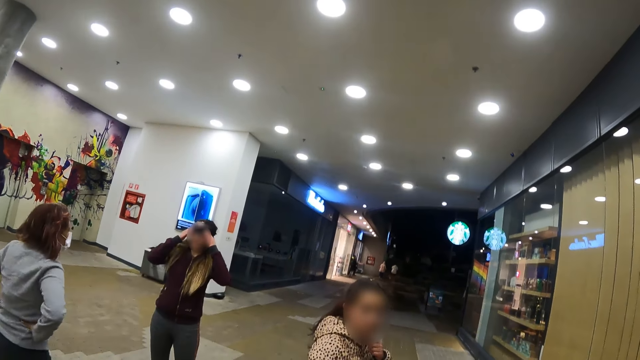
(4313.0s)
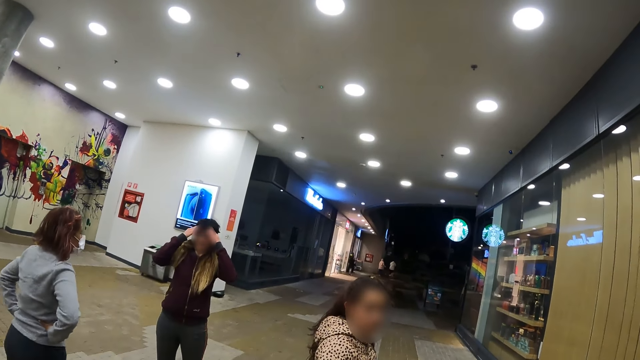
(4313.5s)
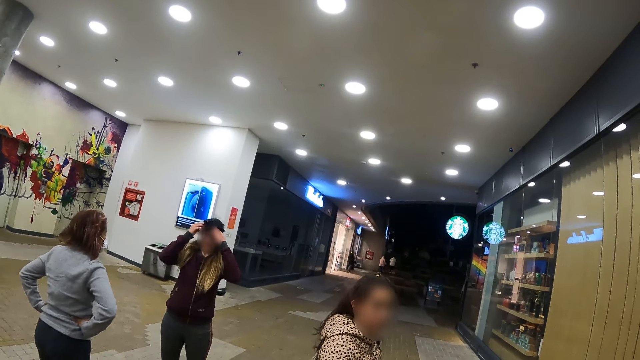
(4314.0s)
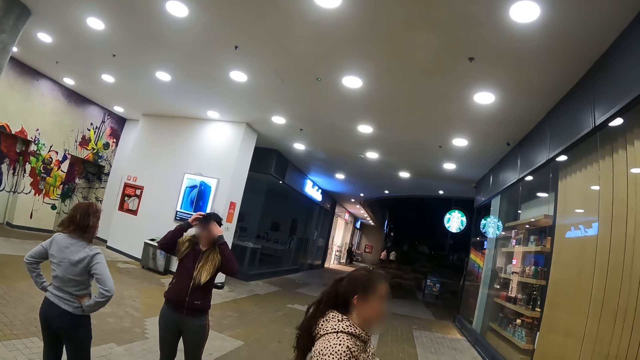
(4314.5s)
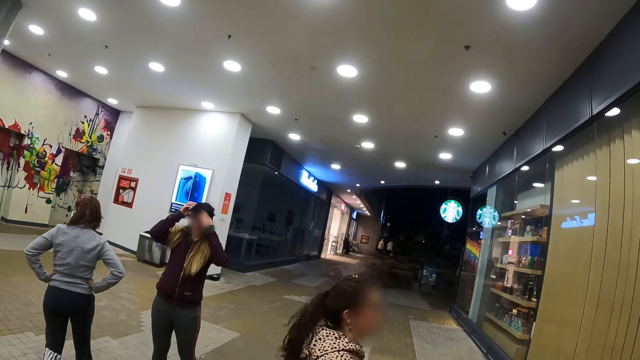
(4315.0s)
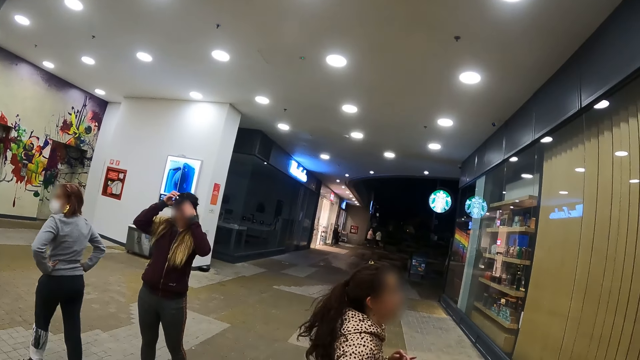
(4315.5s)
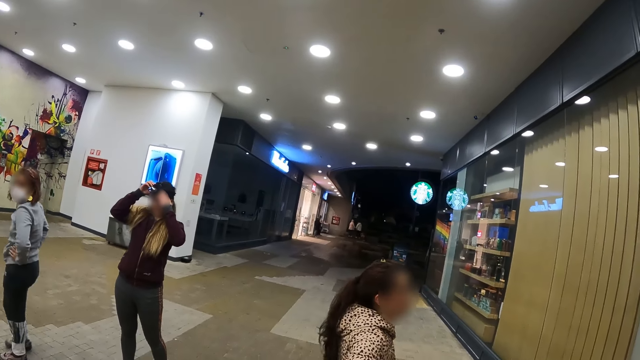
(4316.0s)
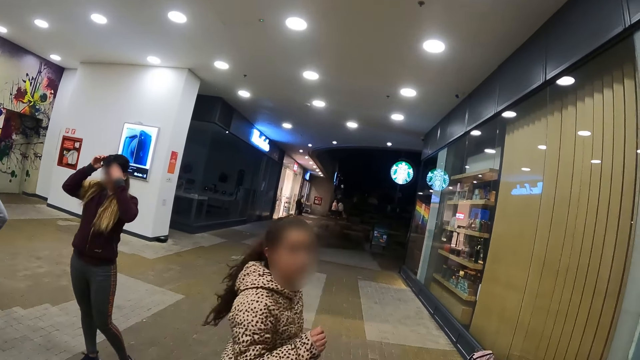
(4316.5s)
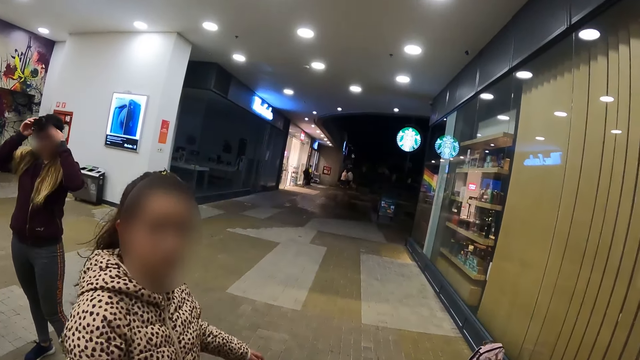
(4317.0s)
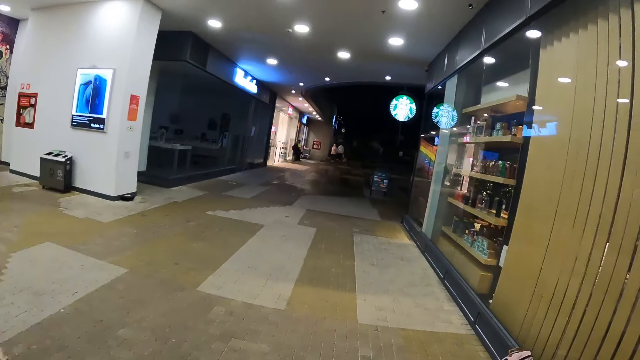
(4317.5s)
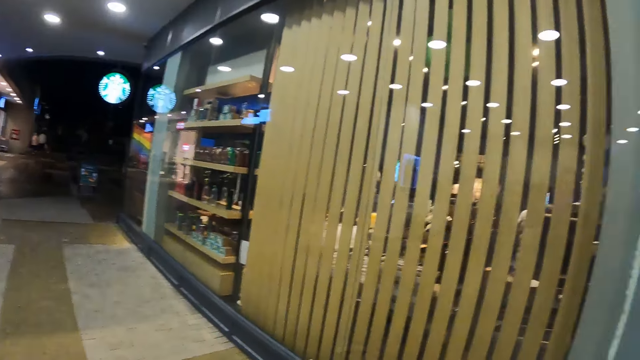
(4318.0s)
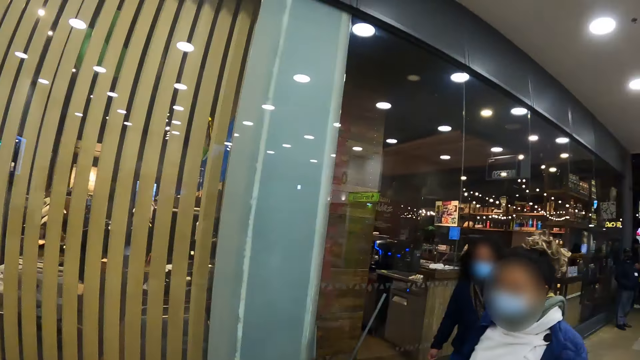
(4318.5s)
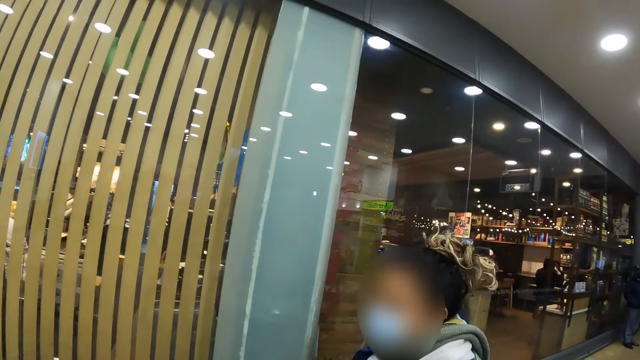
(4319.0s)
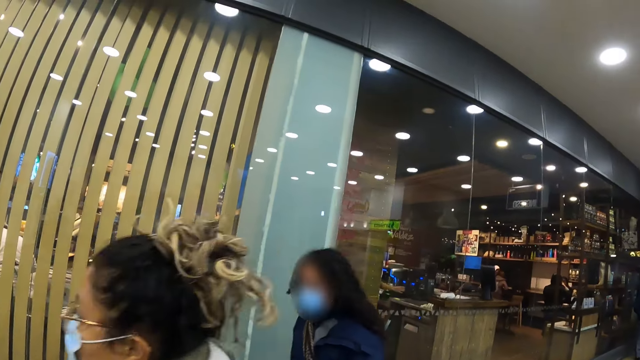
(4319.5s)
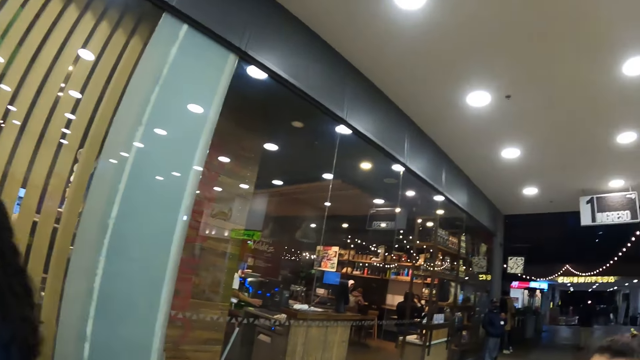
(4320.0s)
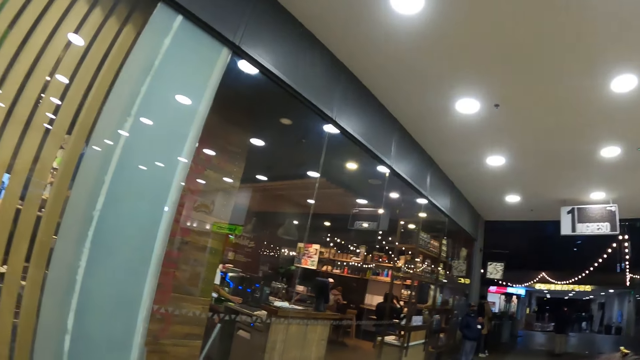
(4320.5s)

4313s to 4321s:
A woman handles the camera. Another woman dances.

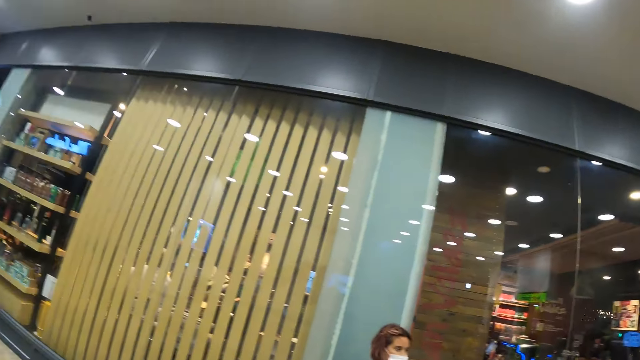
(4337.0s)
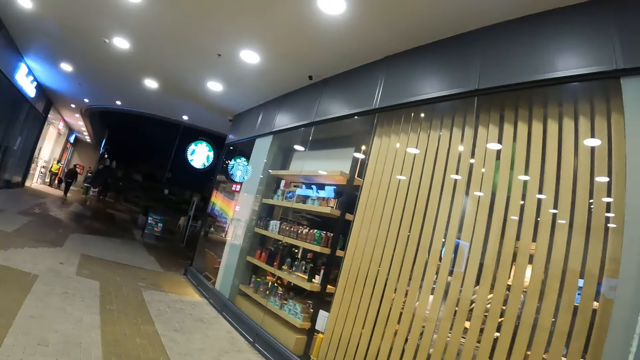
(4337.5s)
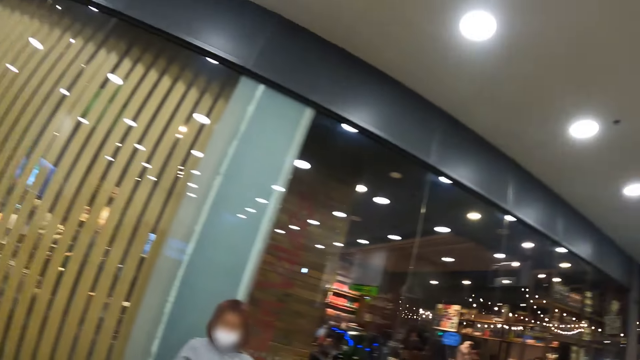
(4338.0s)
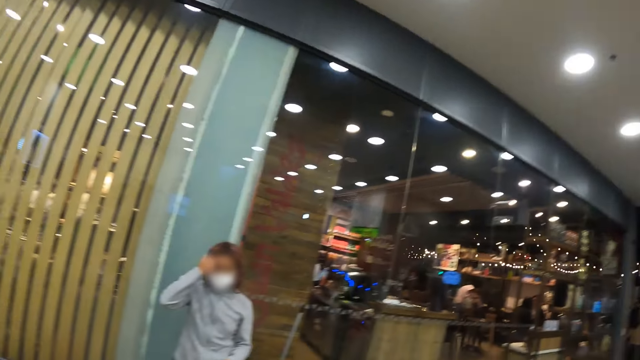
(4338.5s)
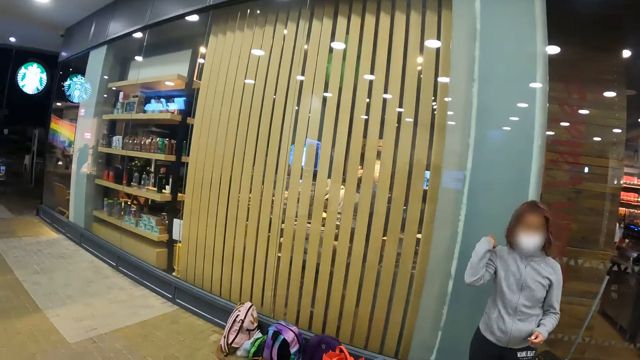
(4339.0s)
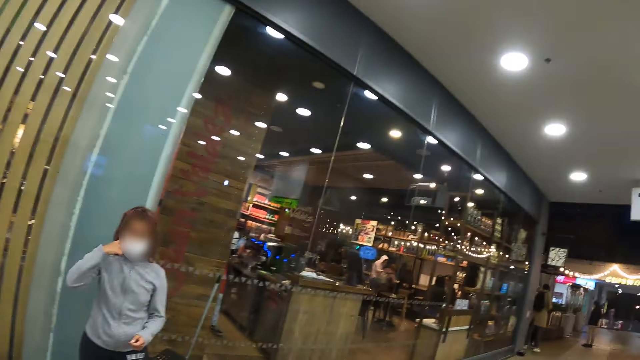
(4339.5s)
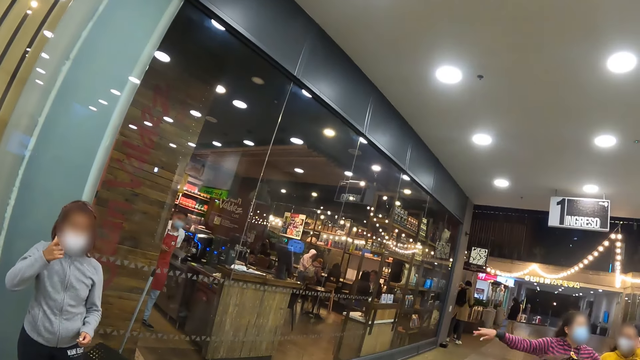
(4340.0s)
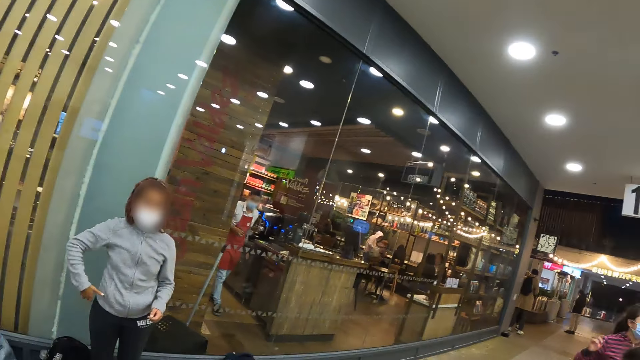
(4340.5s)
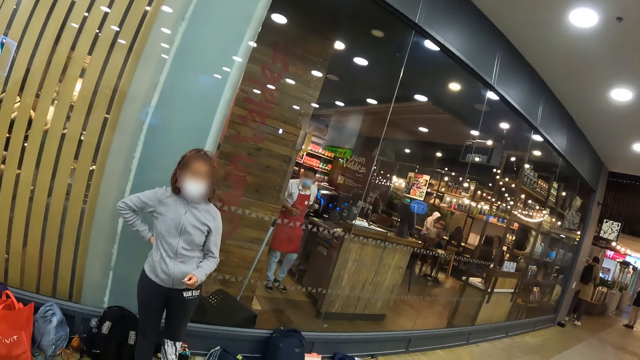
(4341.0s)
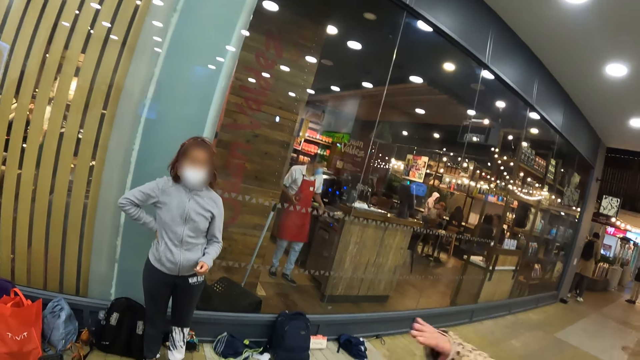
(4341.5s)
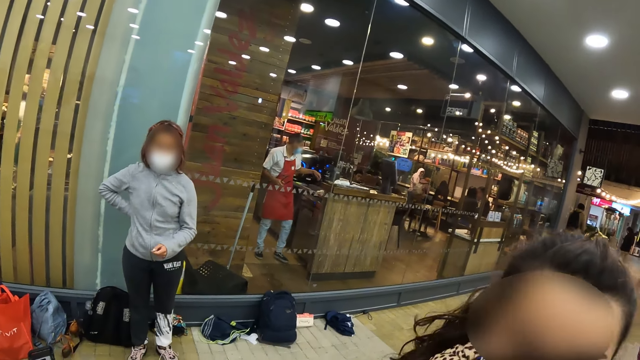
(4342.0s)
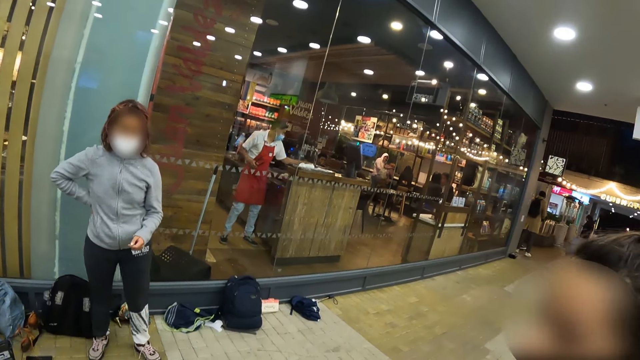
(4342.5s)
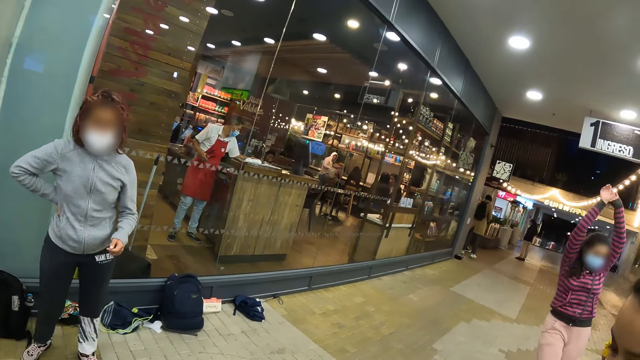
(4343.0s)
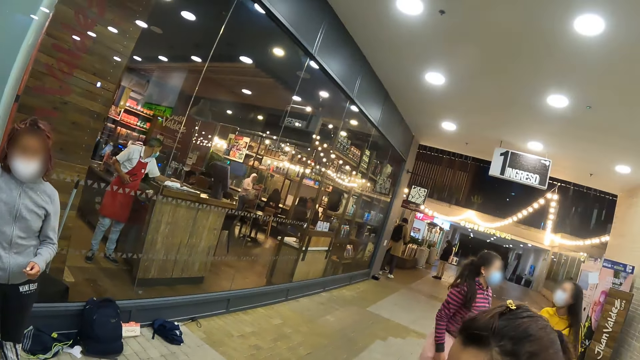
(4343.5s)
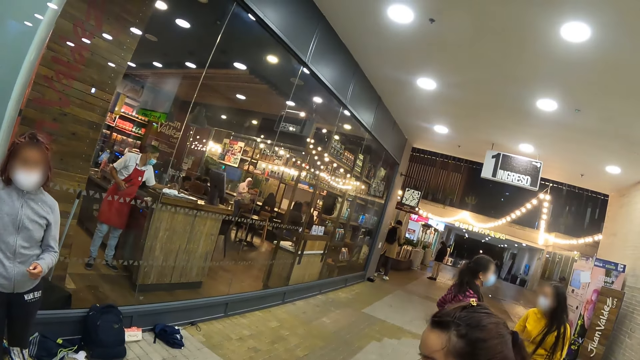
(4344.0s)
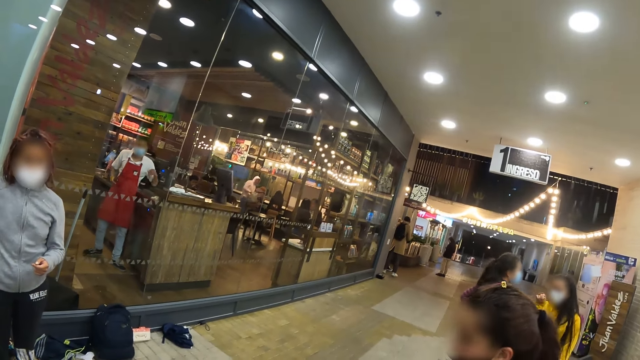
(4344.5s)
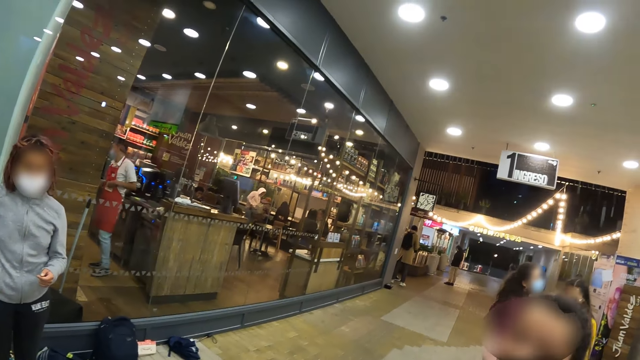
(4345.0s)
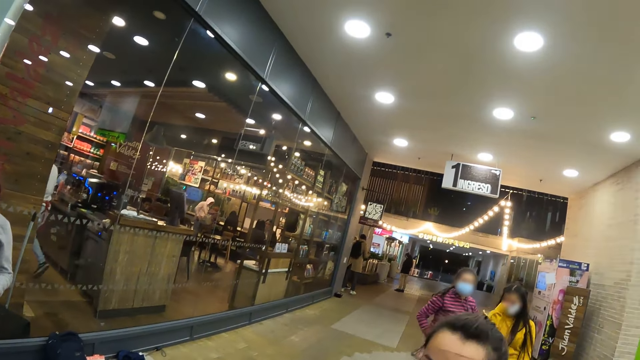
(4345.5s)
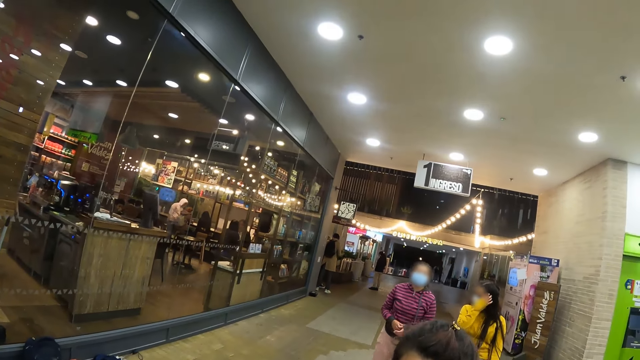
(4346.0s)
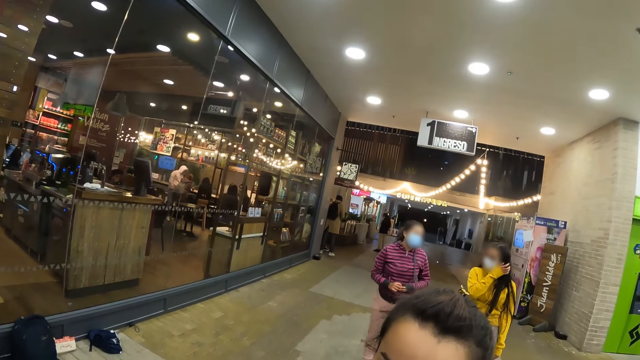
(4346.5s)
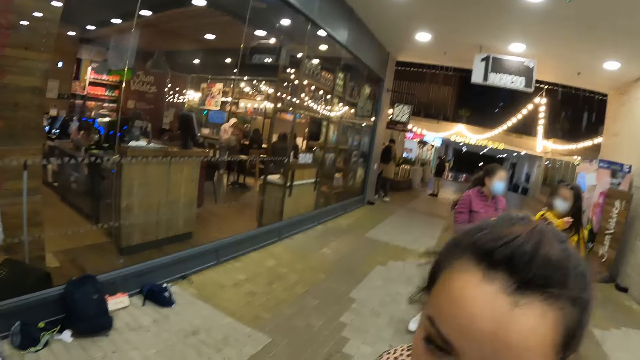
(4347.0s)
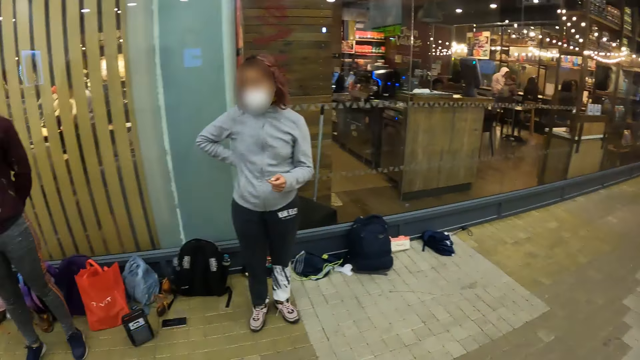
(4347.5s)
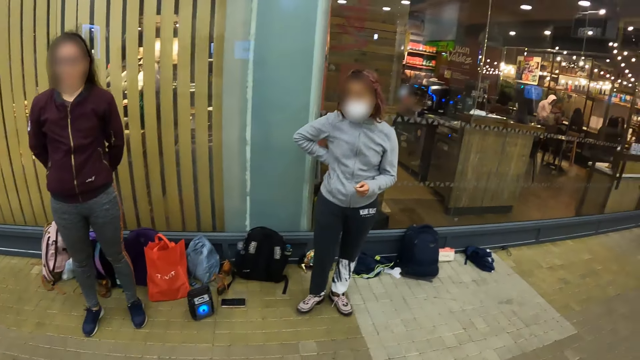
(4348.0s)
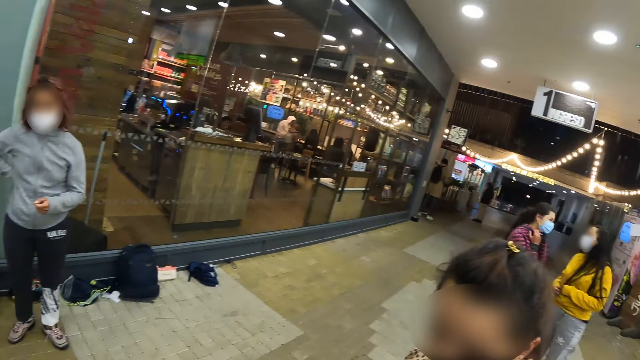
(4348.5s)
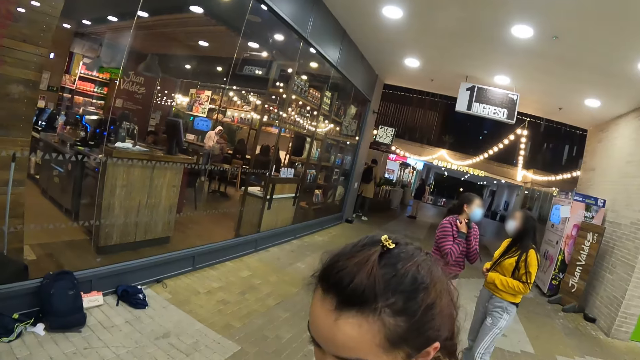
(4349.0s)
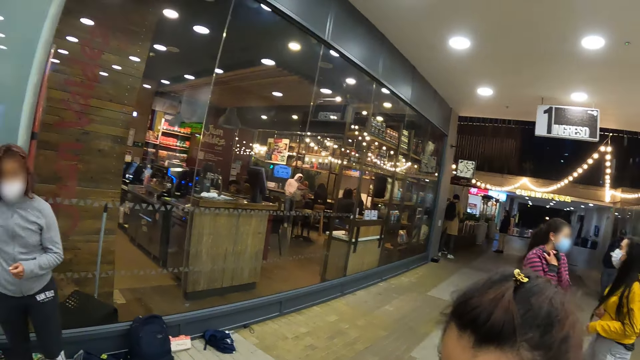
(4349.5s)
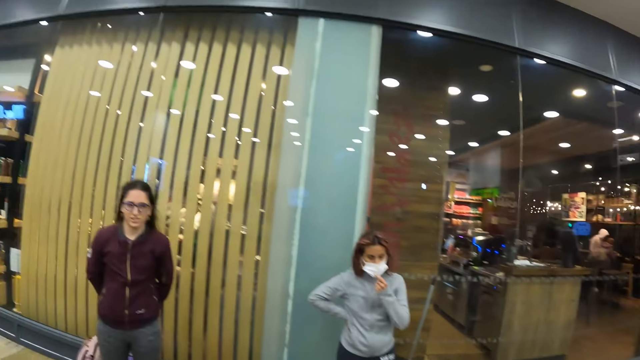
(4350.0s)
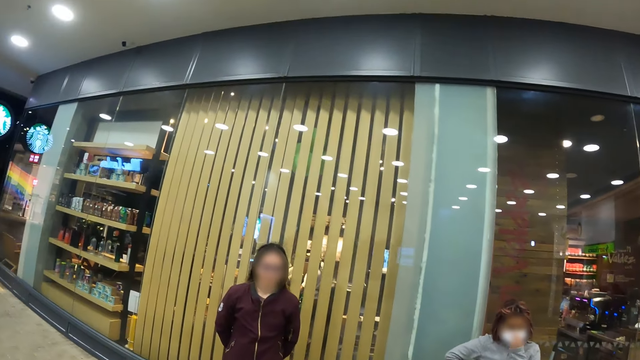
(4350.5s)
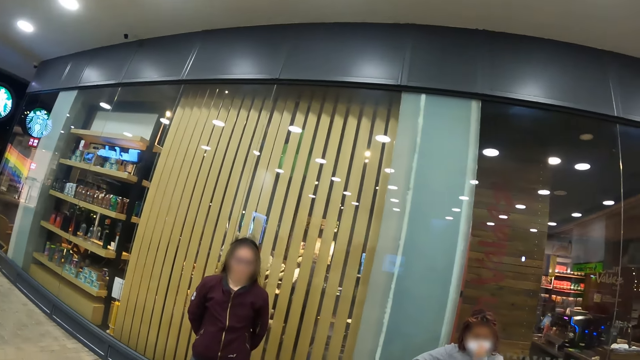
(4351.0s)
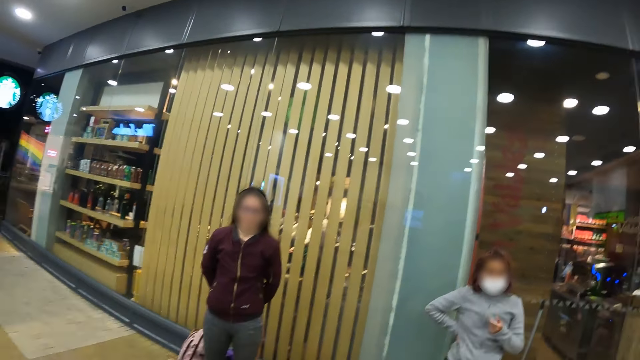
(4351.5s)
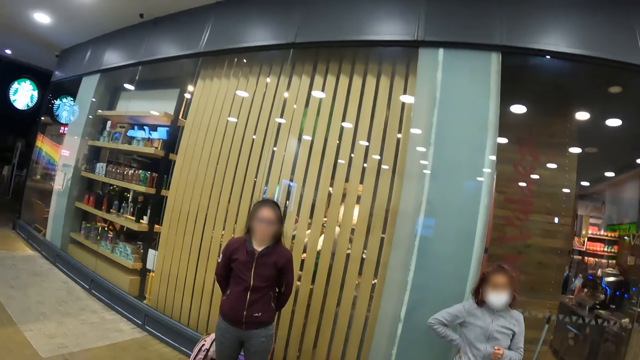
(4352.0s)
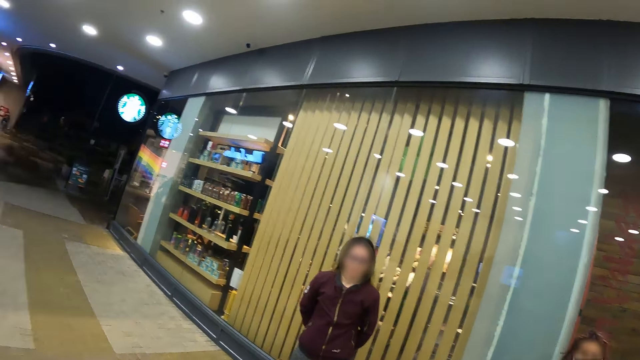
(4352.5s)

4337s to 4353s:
A woman holds her hair and holds her waist. Another woman exercises. Another woman dances. Another woman converses with another woman. The other woman holds something. The camera wearer looks around.
